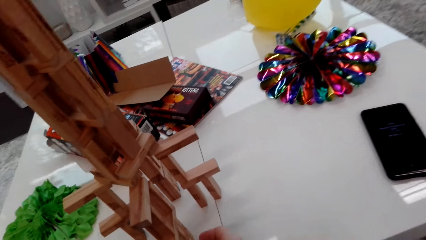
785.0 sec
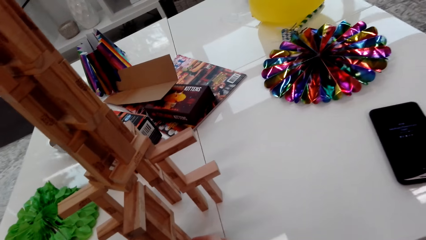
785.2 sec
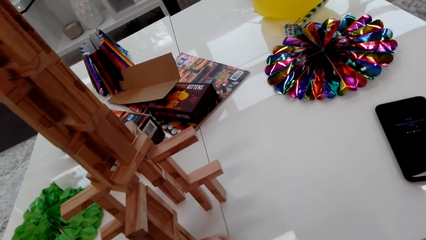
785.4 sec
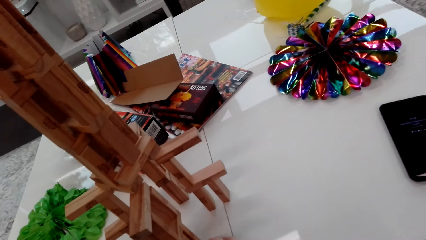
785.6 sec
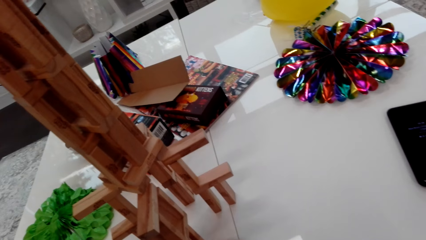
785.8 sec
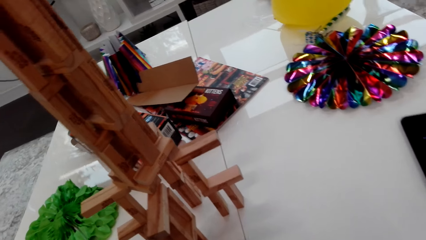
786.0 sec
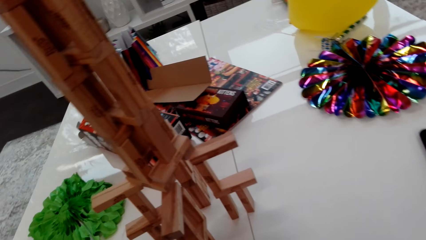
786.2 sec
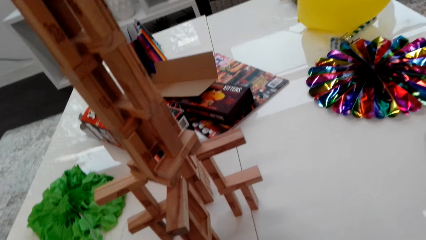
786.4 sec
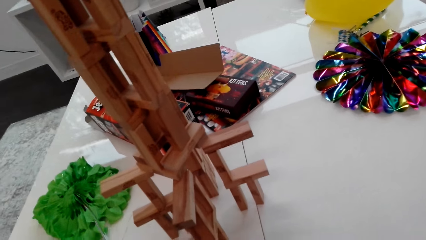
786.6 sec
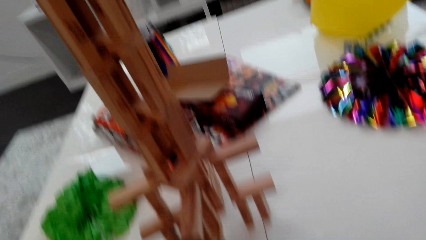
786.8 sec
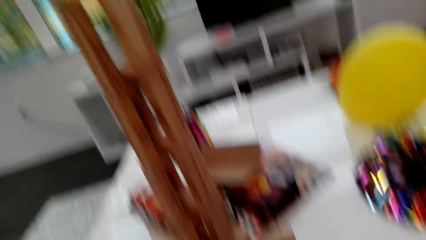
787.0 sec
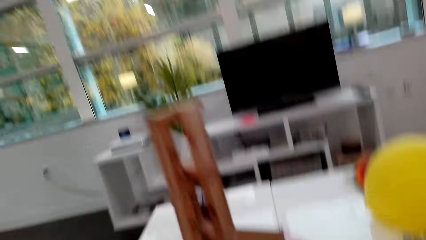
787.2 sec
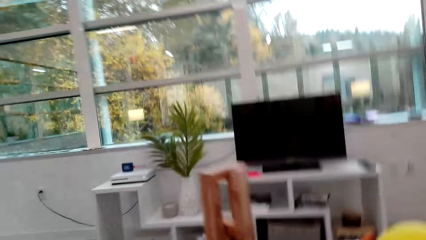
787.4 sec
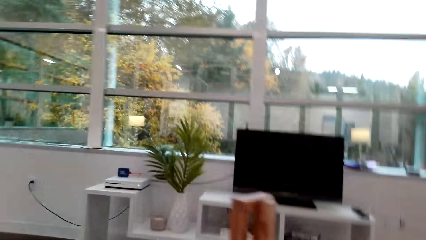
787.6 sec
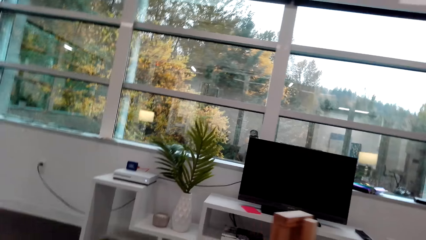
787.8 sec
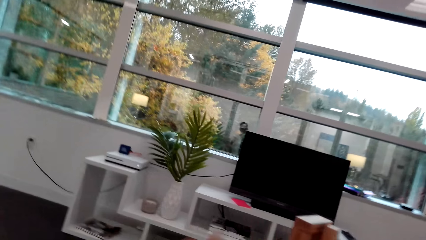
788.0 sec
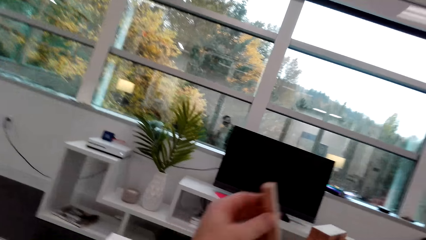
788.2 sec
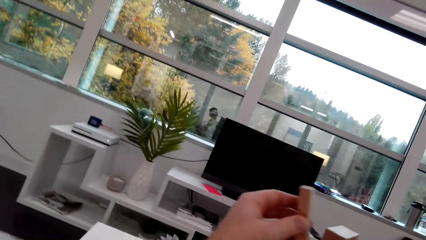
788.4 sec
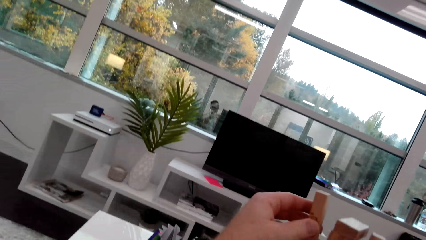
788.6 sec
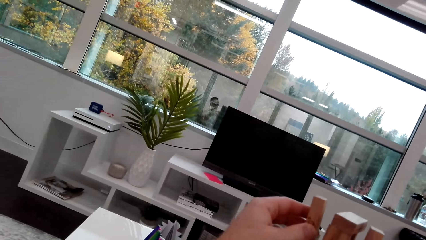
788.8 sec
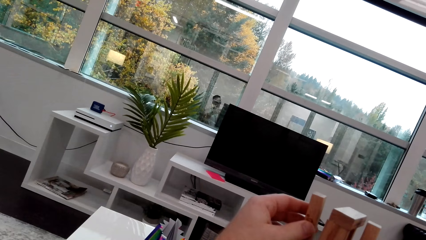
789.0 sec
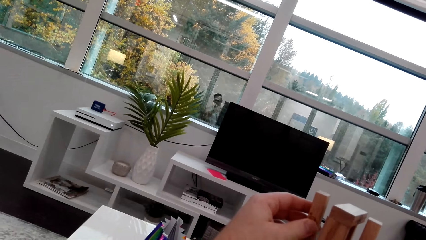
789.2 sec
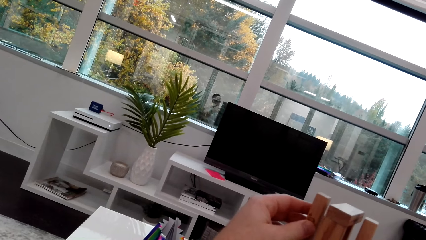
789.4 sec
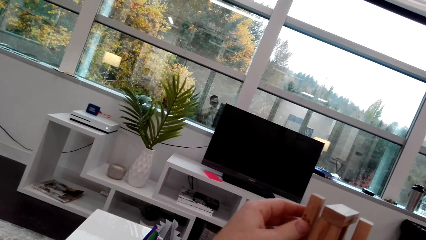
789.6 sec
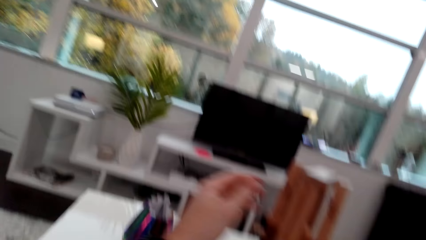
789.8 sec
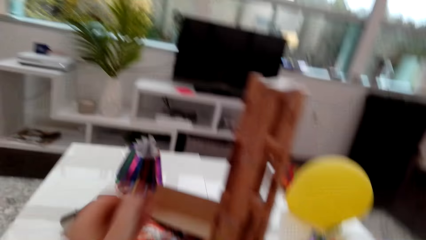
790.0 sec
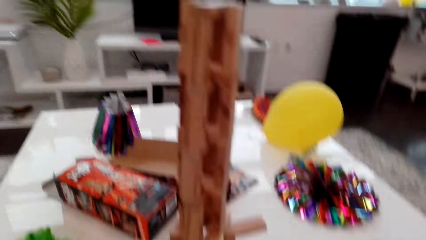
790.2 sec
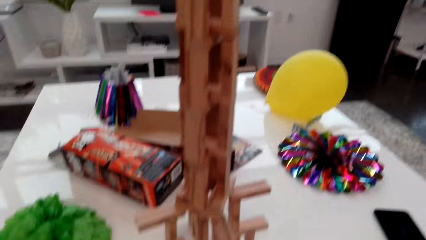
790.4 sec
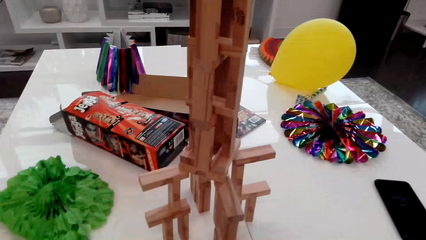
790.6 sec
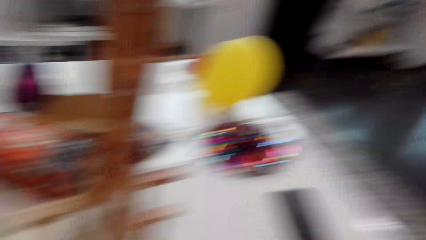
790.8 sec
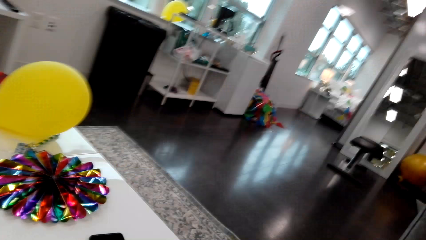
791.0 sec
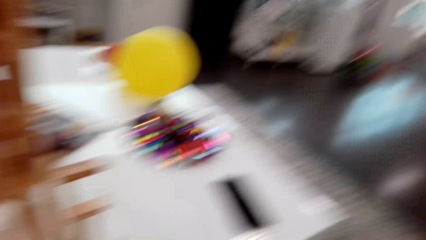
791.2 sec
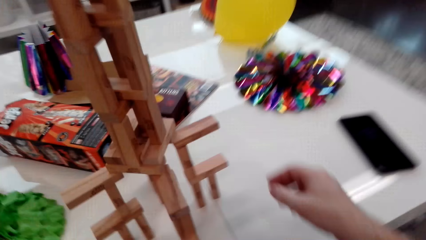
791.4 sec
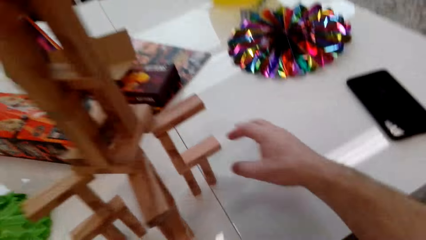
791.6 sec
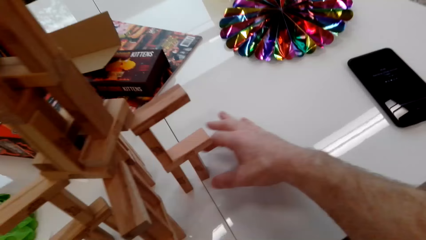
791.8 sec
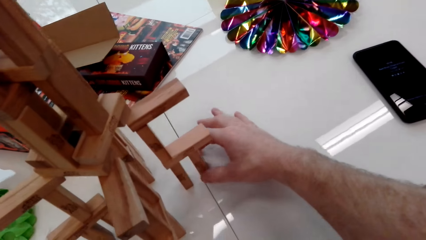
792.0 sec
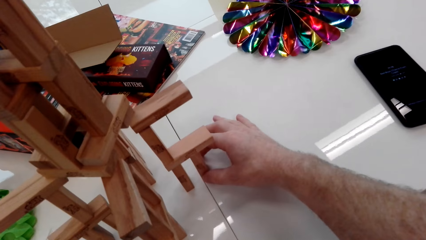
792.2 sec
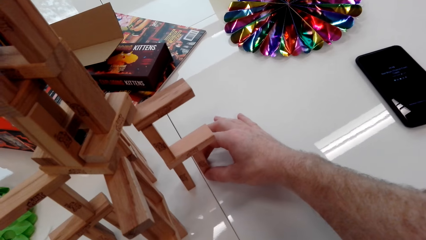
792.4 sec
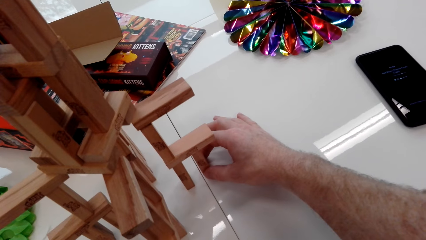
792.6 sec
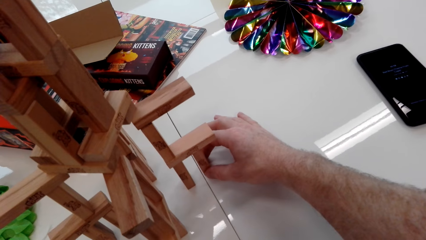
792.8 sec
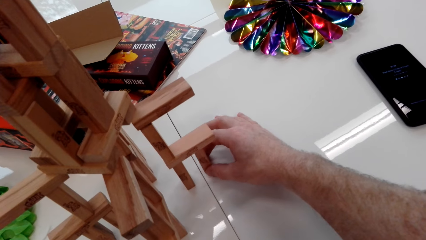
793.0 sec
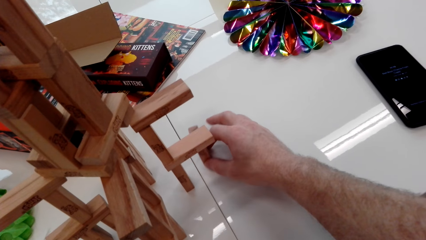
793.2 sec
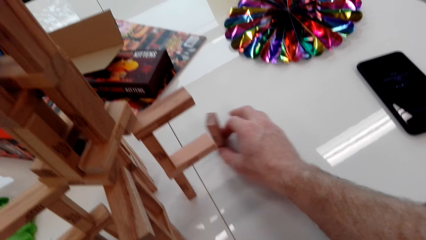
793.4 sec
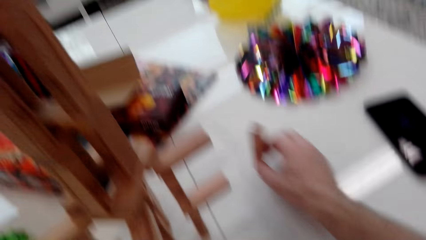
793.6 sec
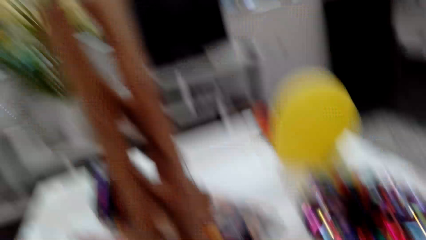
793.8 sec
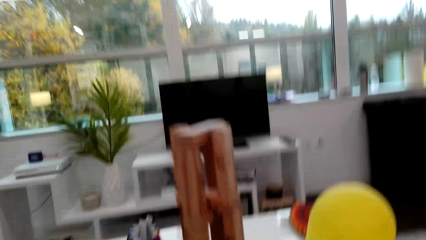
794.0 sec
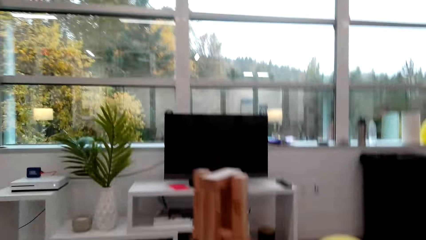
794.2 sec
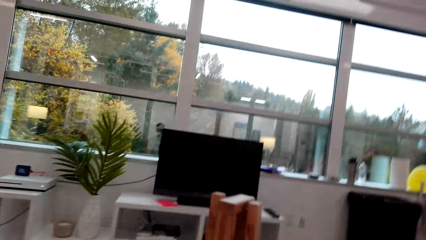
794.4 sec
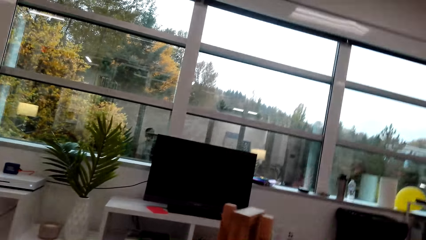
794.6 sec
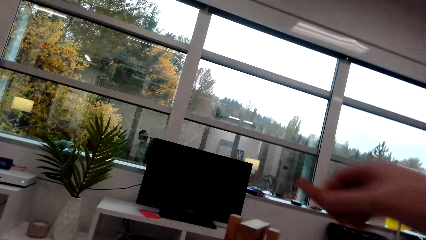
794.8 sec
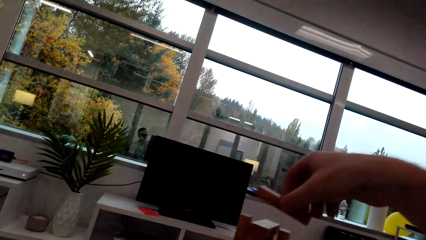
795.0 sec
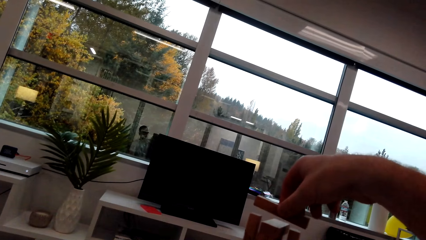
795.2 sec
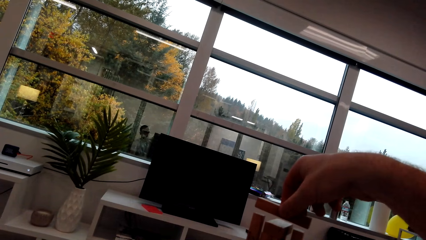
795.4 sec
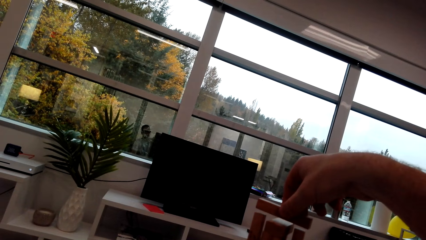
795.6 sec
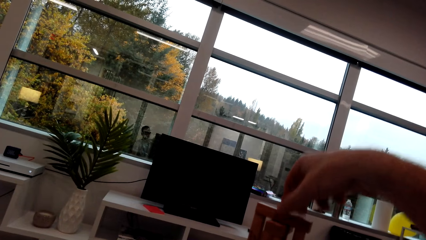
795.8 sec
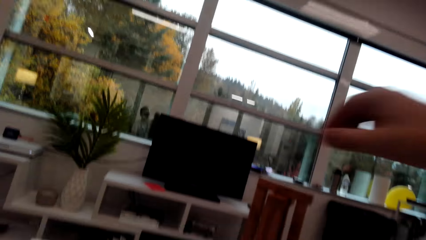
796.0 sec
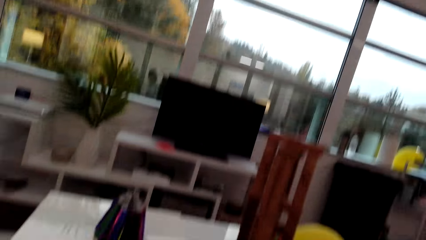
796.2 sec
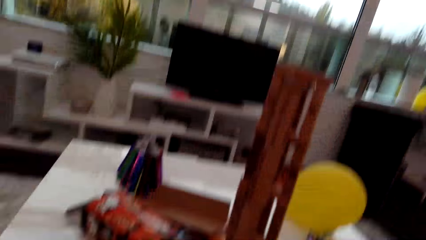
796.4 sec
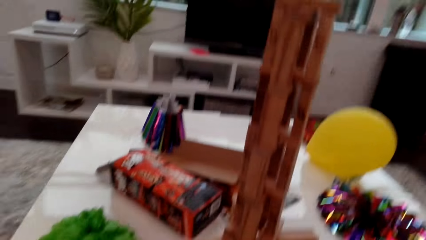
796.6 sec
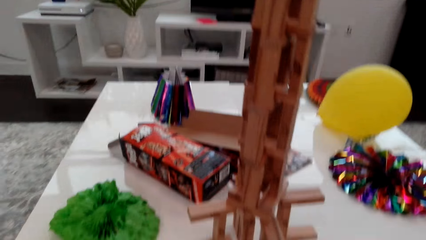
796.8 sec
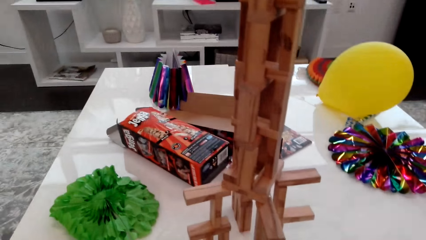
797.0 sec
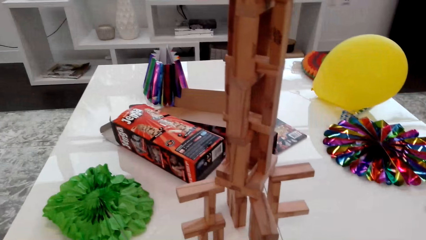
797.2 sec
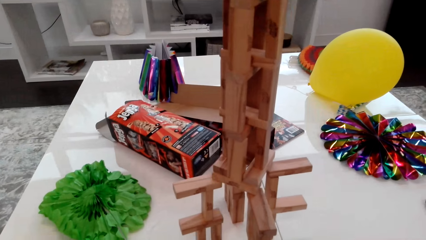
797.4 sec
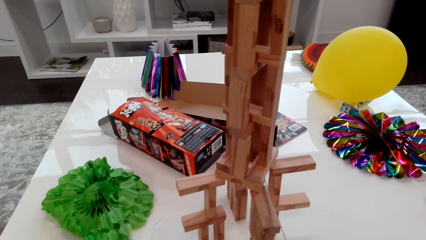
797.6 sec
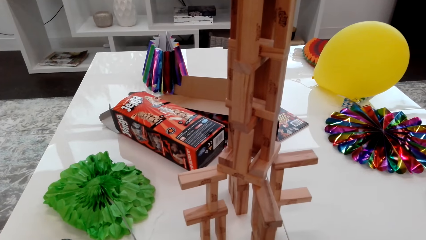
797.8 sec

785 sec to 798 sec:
The camera wearer places a cube on a stack. They take away a cube from the stack. They place the cube on the stack.

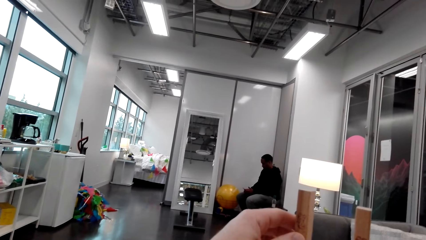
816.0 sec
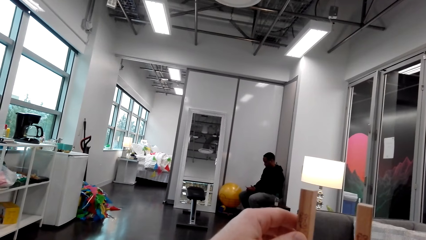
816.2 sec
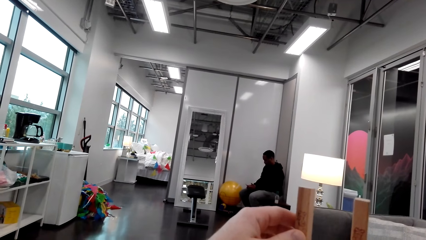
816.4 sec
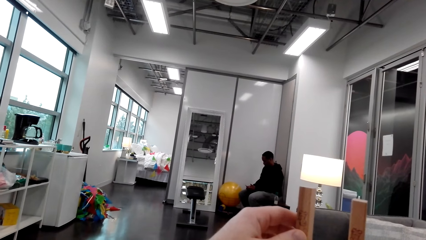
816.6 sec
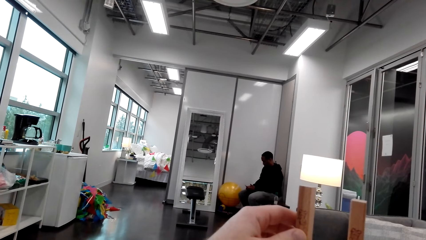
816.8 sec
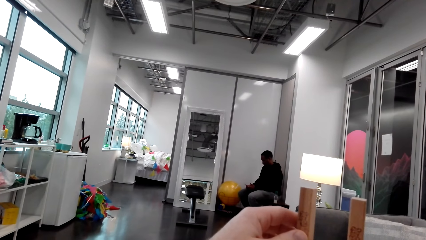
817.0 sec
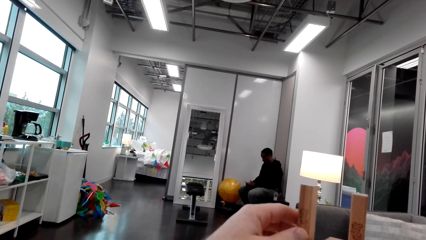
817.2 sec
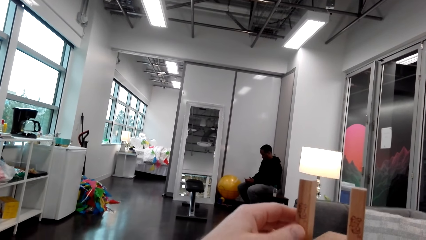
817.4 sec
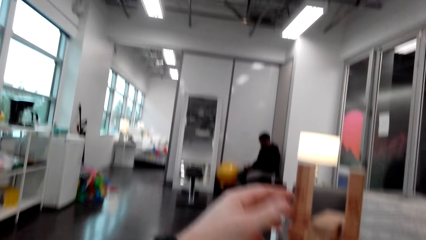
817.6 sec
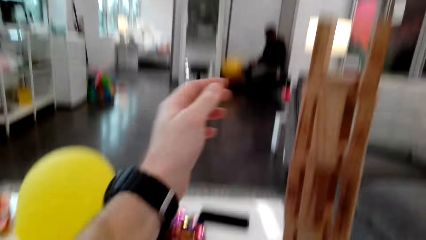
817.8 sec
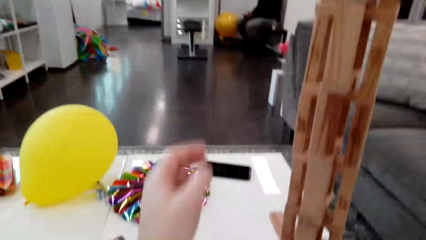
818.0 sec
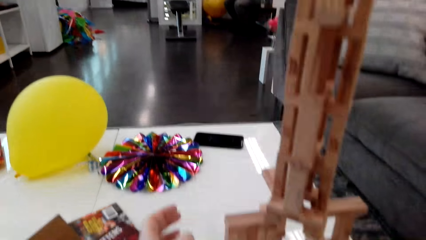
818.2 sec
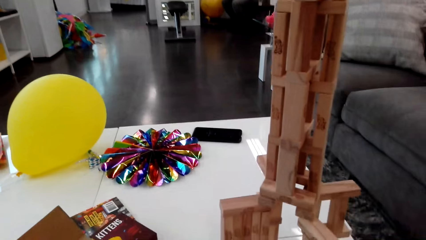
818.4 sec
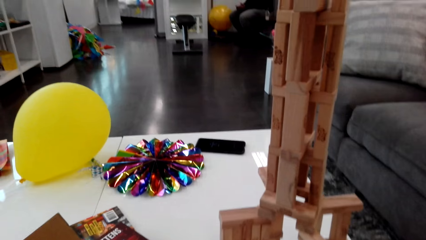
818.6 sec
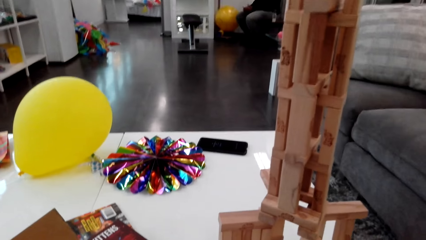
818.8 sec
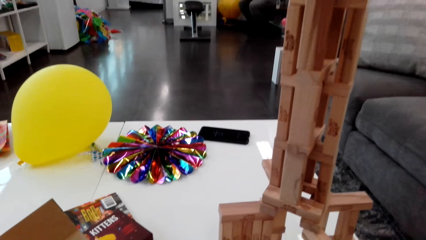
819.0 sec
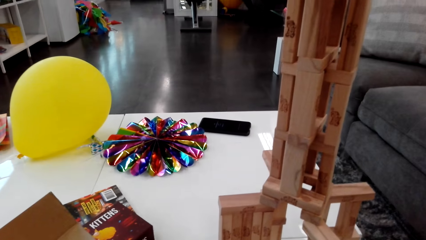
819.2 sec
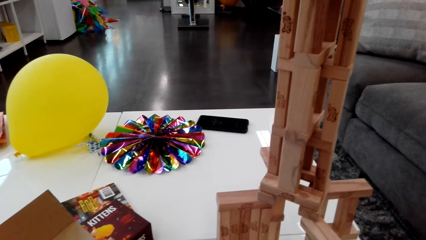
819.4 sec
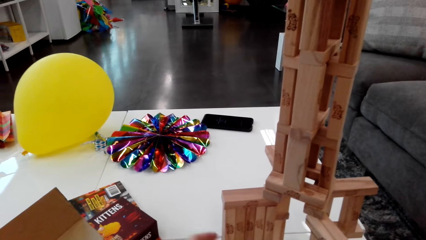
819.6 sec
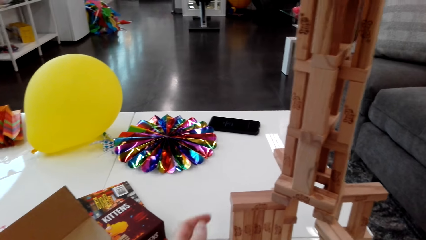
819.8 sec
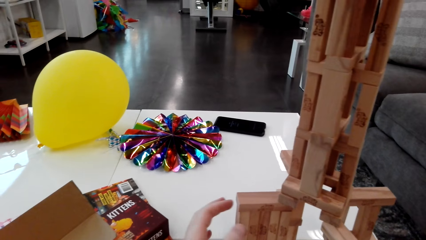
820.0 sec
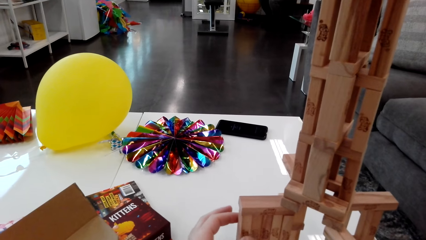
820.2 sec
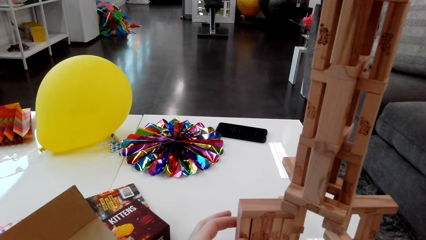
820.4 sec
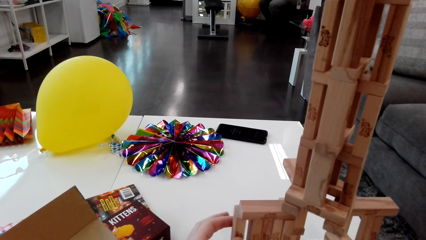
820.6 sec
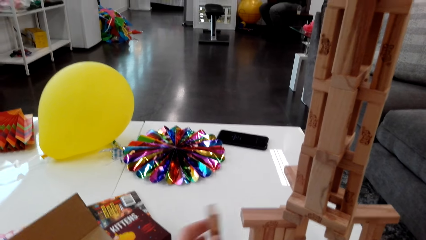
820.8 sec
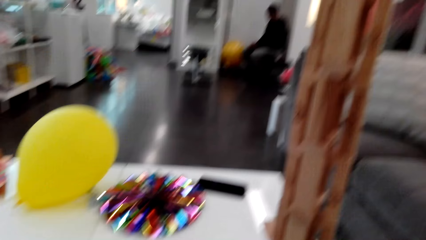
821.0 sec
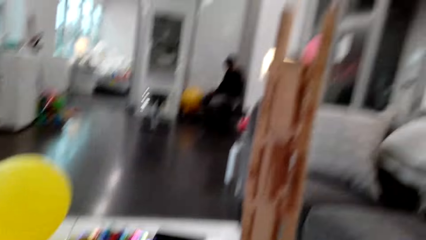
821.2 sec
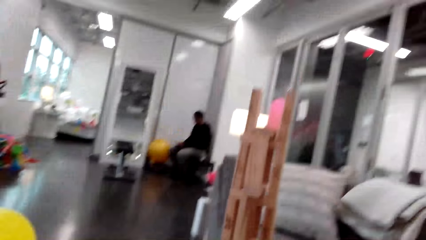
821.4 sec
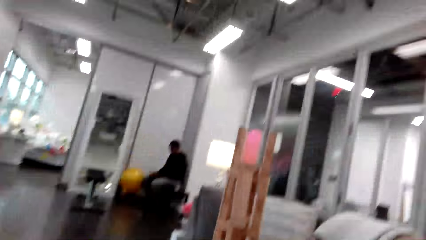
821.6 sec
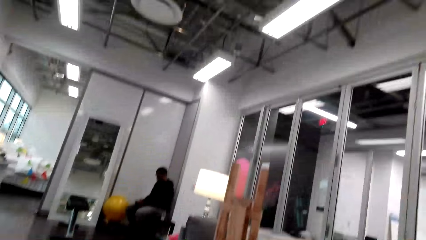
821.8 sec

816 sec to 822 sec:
The camera wearer places a cube on a stack. They take away a cube from the stack.
